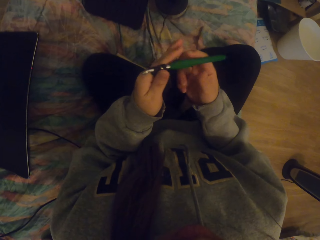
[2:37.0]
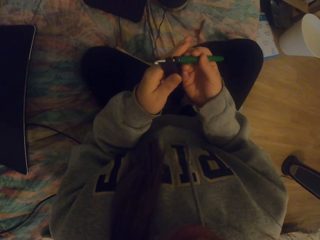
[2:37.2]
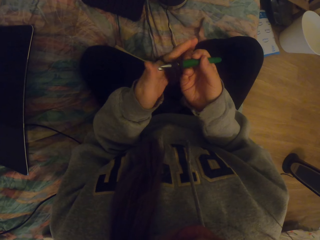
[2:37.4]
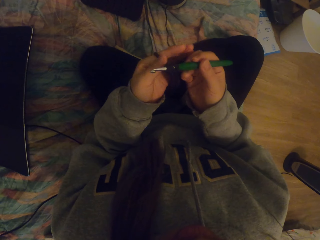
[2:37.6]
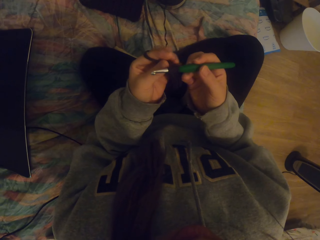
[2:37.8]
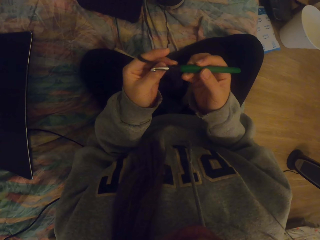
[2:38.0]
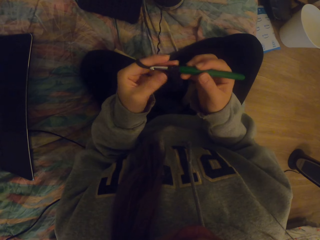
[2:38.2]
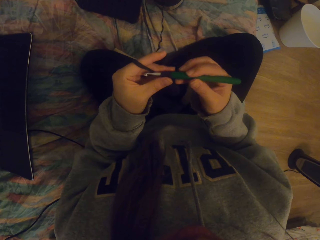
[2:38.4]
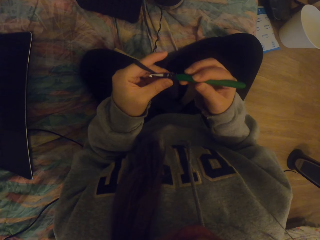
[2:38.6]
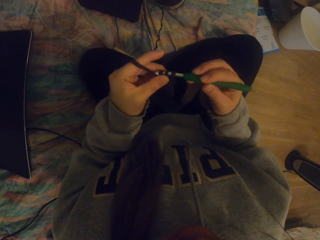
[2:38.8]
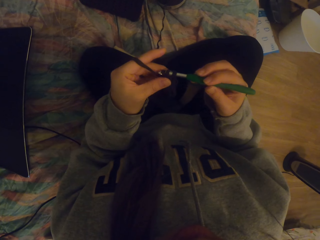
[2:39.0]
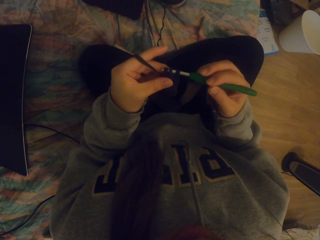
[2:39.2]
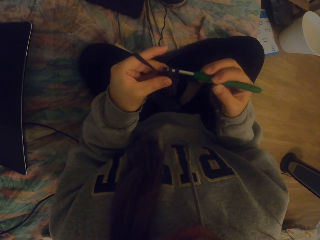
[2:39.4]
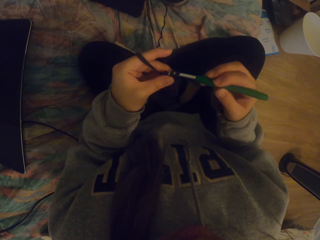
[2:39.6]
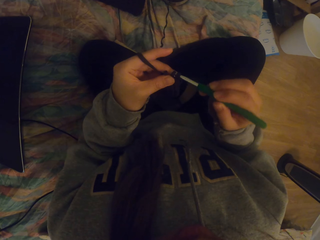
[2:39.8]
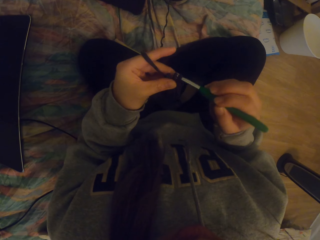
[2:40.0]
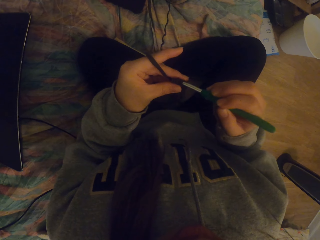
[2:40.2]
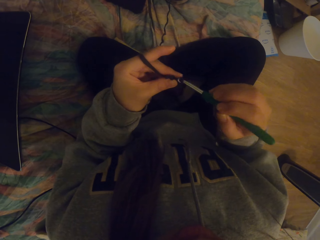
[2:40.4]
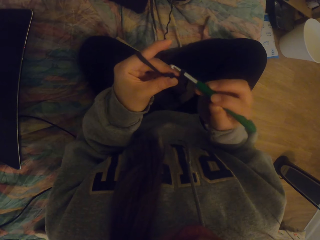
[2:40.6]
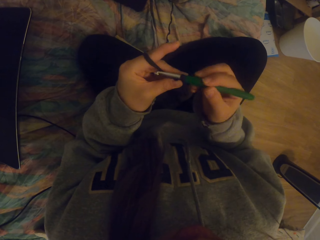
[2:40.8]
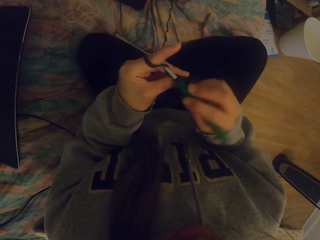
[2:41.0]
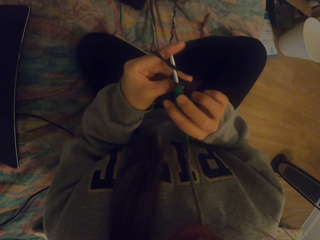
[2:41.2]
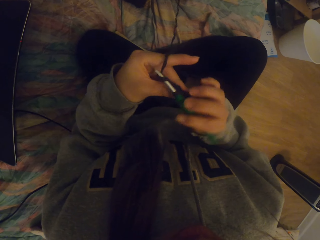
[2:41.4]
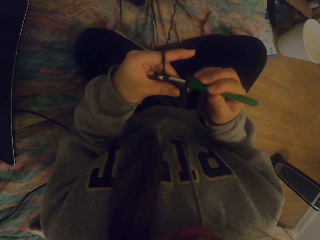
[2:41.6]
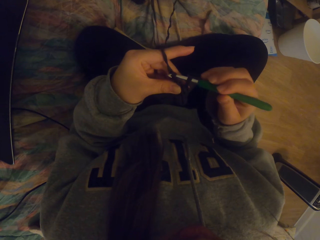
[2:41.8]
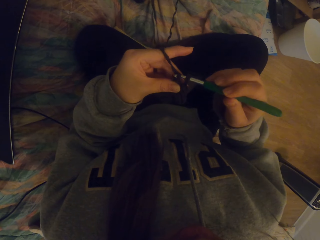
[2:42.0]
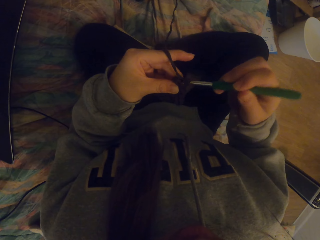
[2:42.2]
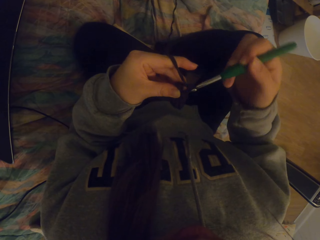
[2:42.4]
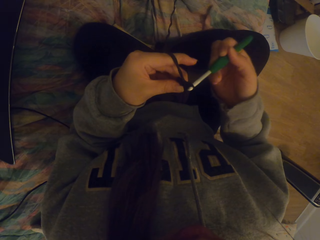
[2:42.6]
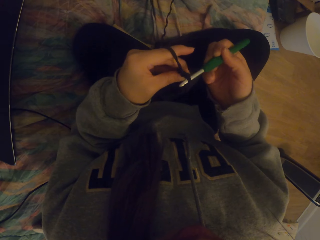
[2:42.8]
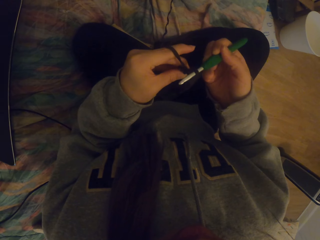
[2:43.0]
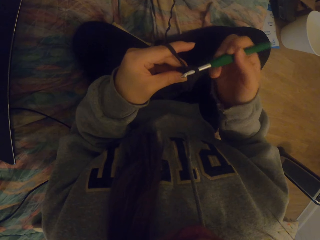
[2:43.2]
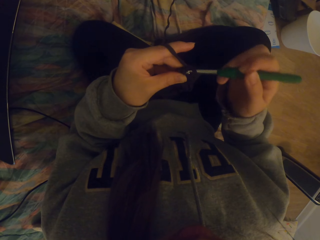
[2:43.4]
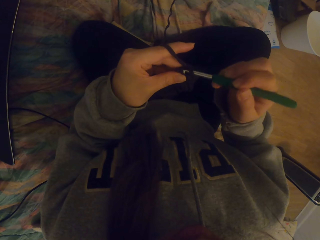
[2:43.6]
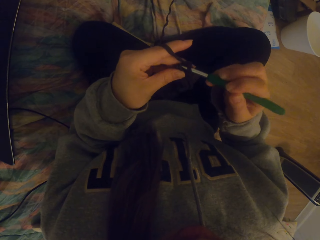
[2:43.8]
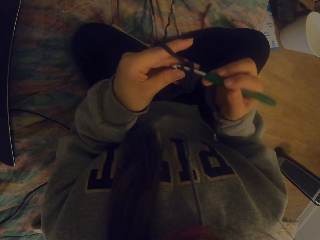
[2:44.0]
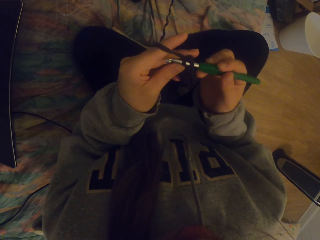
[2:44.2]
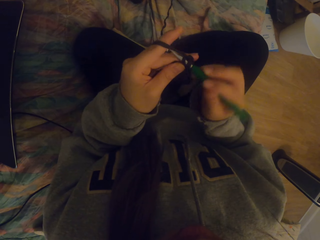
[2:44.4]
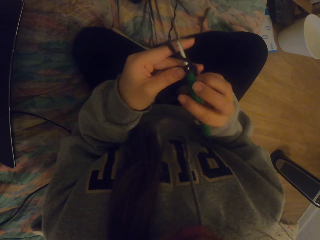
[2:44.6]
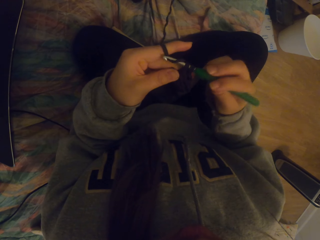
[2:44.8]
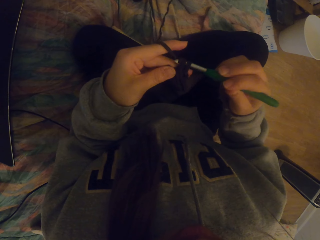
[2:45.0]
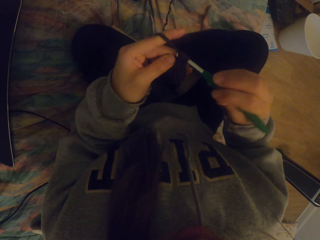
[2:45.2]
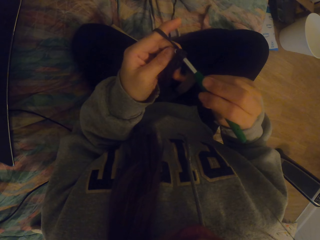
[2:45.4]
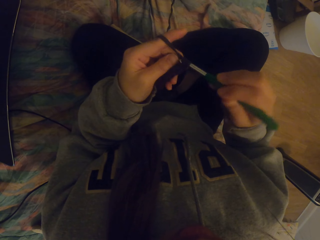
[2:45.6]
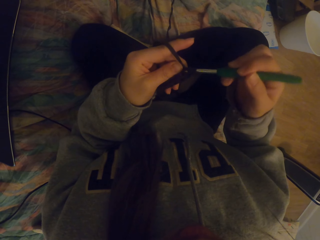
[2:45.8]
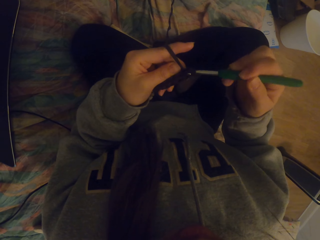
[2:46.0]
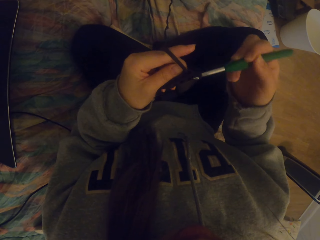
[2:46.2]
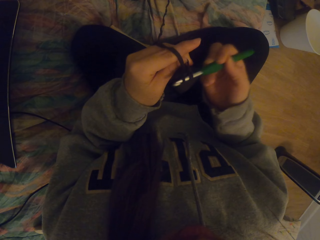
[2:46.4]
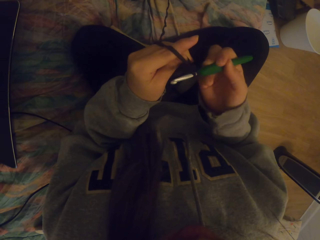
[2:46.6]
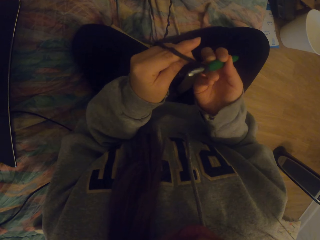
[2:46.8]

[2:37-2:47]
The camera wearer pulls the thread with the right hand. They crochet the fabric with a crochet hook.

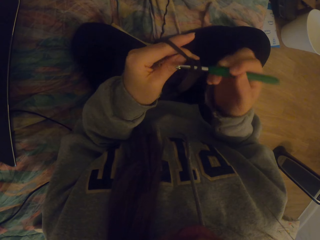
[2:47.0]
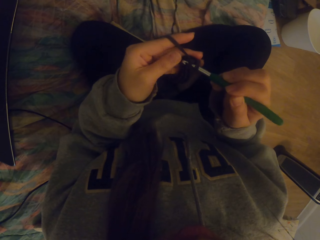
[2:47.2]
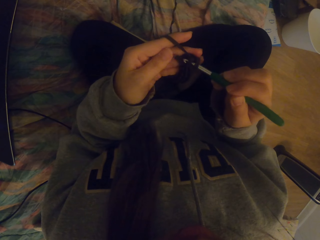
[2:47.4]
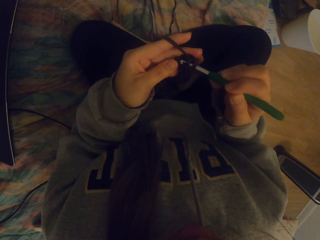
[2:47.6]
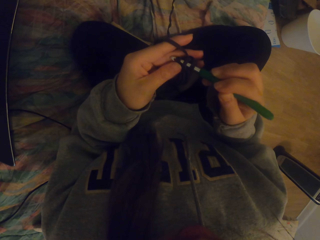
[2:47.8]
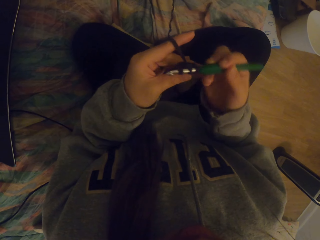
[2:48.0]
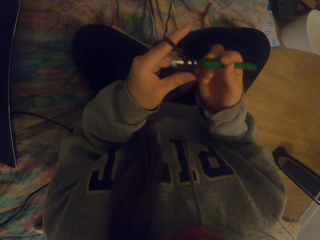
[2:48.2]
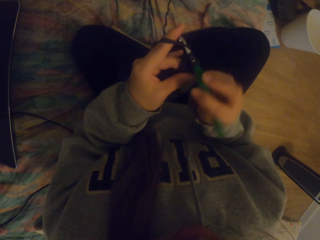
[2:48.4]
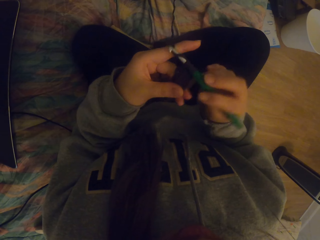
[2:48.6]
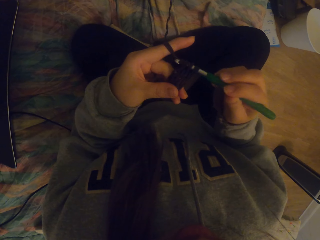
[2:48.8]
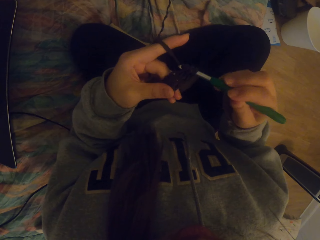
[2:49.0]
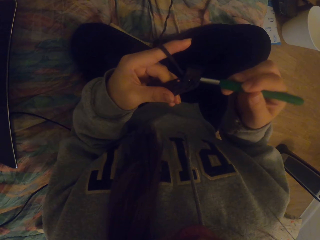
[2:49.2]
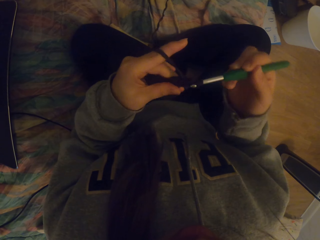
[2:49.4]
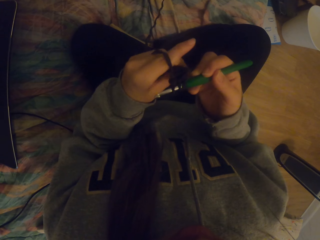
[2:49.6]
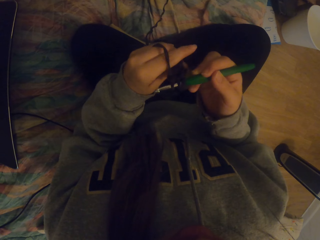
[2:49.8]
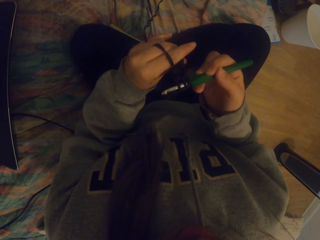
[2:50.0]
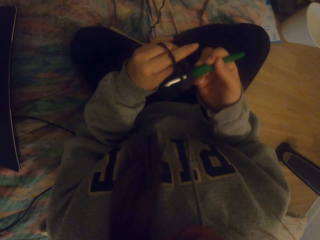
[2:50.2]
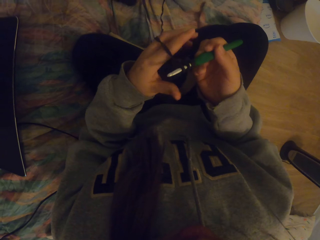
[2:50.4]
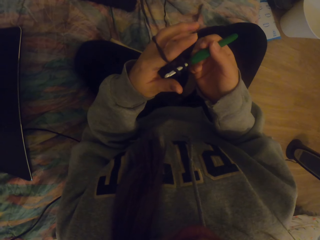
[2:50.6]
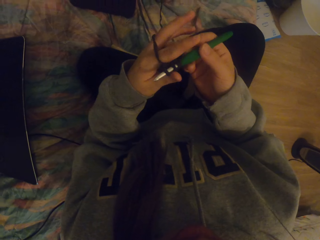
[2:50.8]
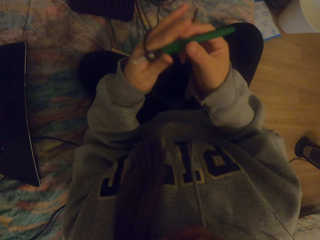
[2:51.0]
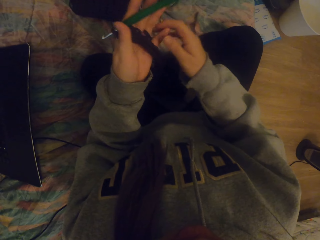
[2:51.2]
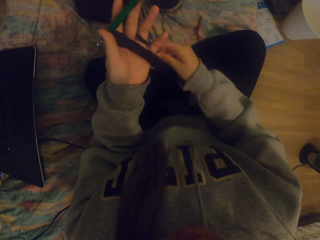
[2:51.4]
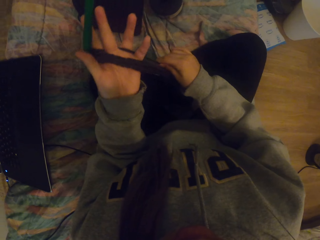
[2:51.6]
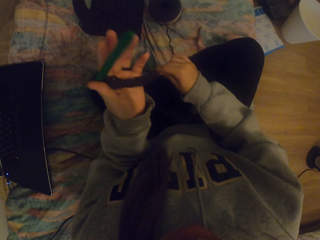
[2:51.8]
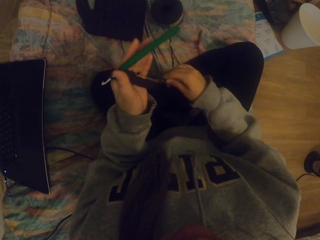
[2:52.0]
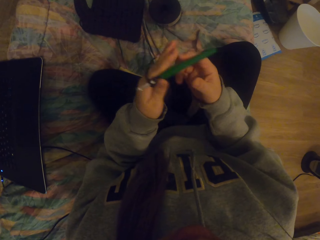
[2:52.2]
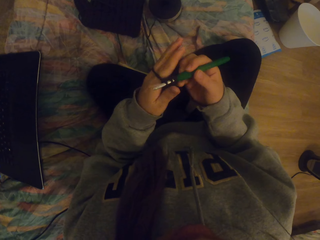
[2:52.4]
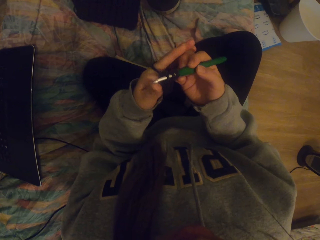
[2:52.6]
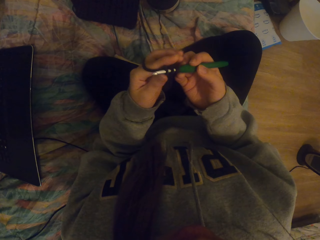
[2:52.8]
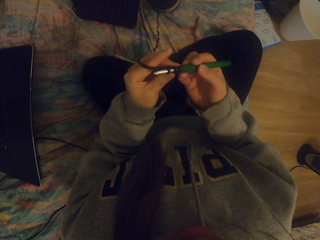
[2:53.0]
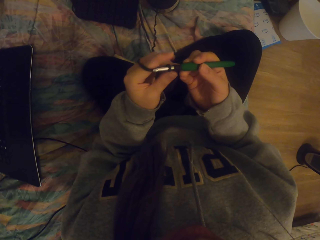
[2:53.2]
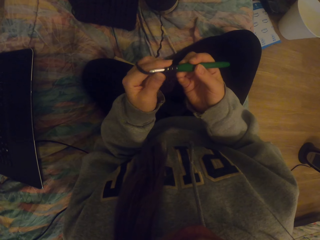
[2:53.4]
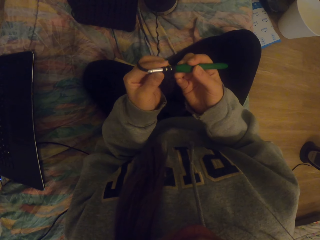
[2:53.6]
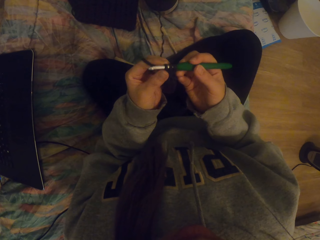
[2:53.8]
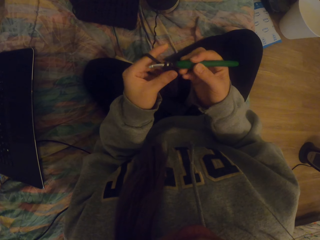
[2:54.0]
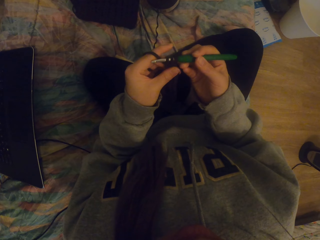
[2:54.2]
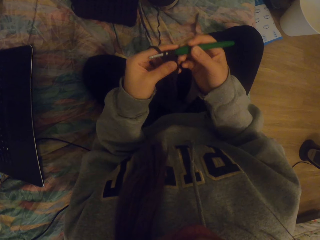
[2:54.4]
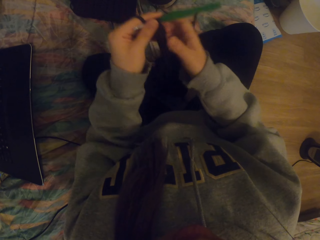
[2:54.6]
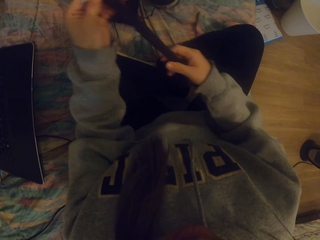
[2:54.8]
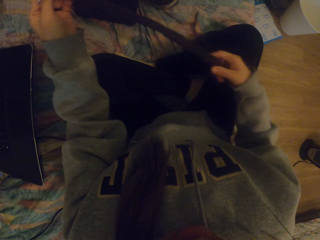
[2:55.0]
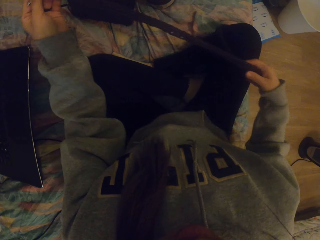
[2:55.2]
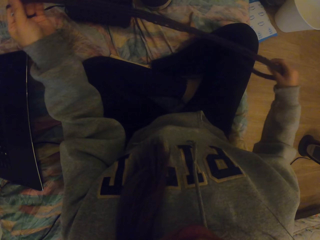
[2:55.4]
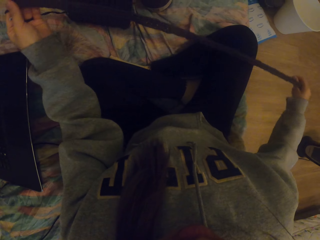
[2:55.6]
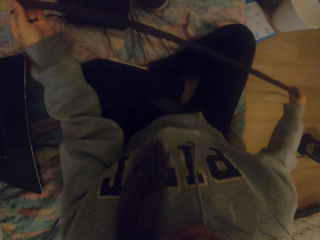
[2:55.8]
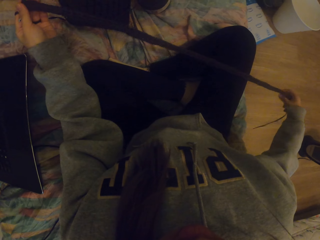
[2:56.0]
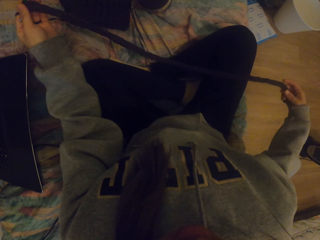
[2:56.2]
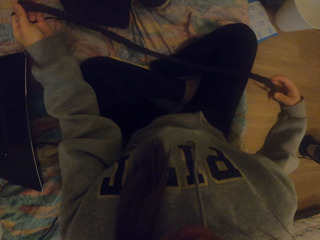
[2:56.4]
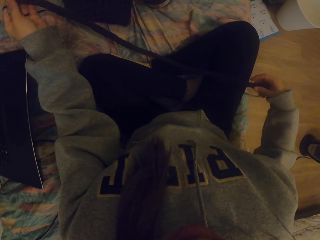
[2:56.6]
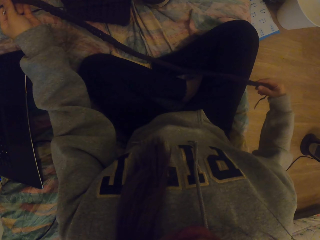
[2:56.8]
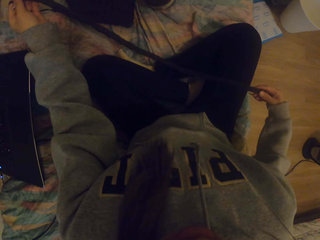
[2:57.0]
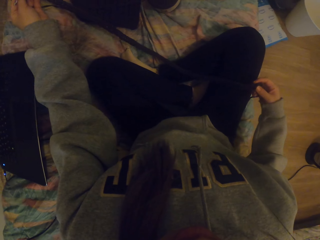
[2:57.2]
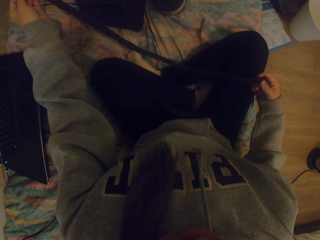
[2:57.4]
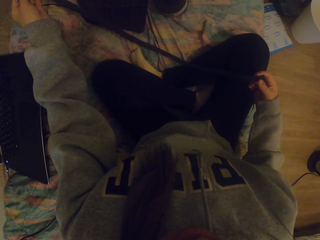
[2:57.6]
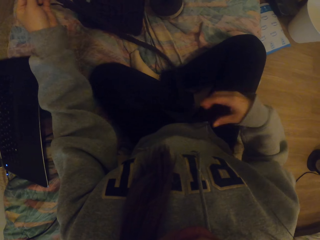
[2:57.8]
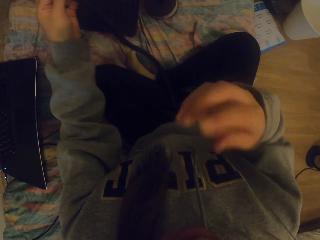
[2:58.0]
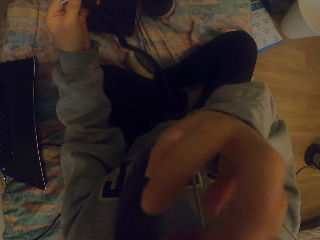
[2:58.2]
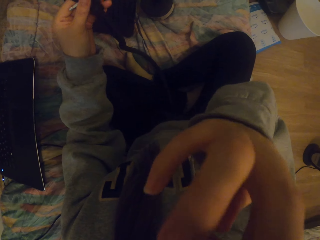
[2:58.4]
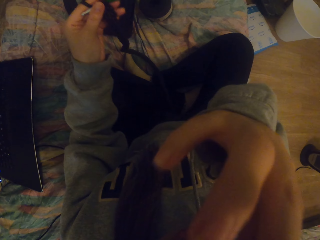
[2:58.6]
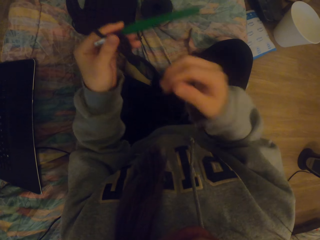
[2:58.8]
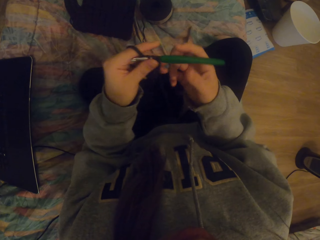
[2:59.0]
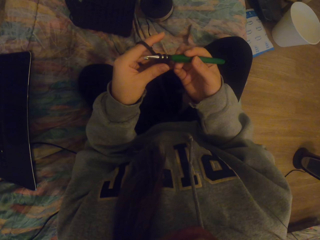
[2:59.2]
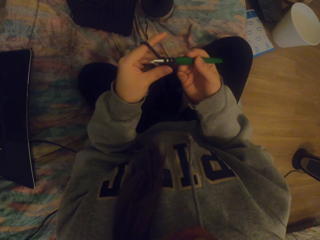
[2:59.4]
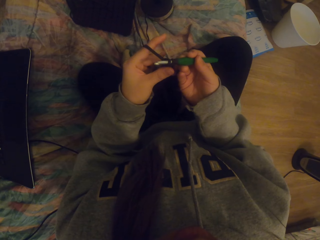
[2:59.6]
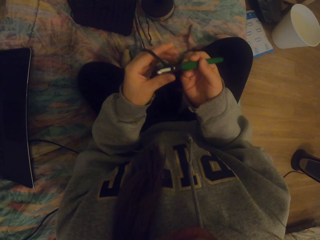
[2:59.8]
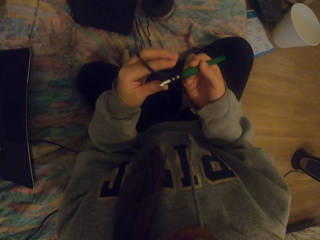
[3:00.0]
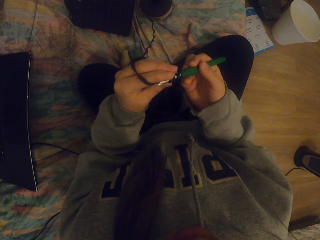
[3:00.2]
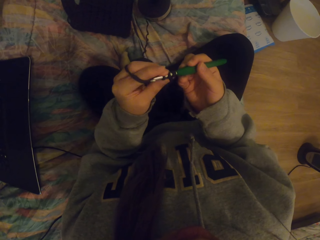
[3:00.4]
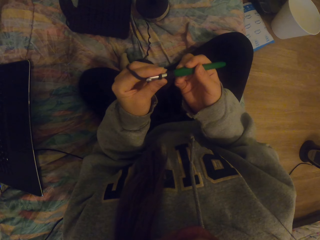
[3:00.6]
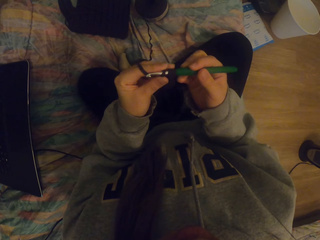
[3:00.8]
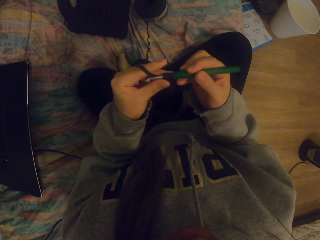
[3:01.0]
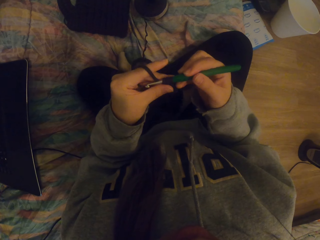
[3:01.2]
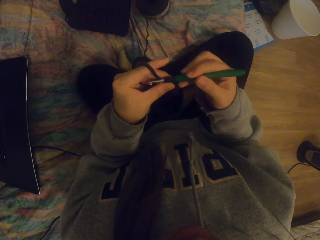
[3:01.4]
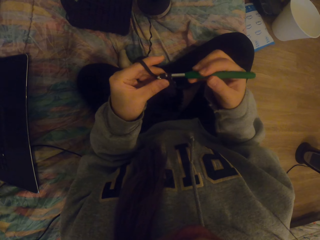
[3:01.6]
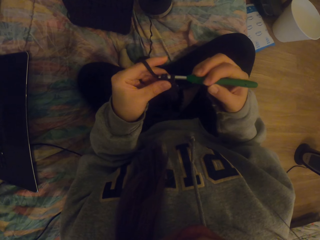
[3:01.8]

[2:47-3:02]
The camera wearer straightens the knitted fabric. They adjust the thread on the crochet. They straighten the knitted fabric. They itch the face. They adjust the thread on the crochet.
